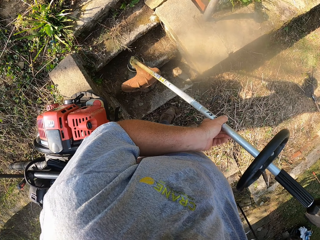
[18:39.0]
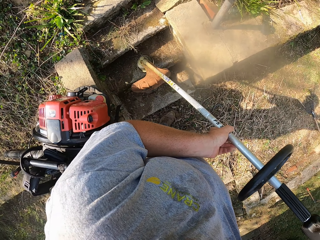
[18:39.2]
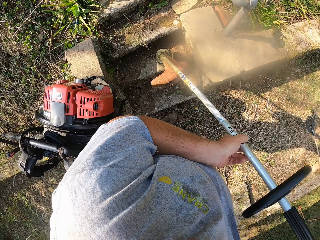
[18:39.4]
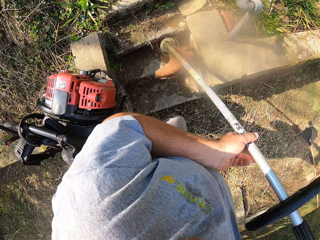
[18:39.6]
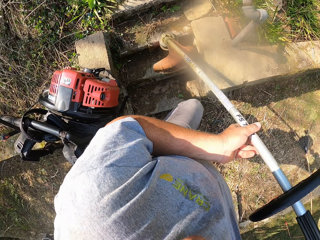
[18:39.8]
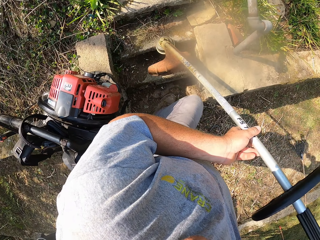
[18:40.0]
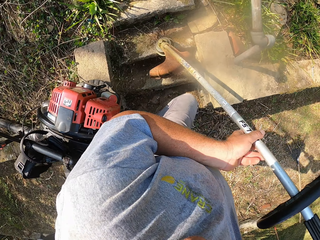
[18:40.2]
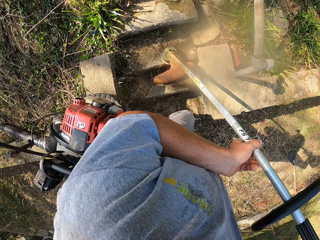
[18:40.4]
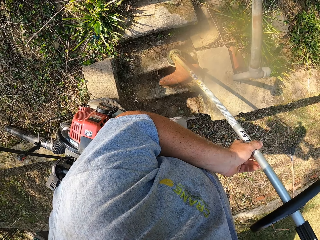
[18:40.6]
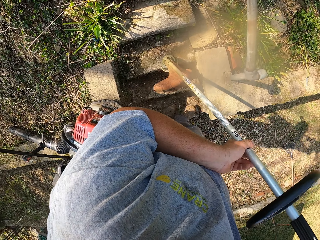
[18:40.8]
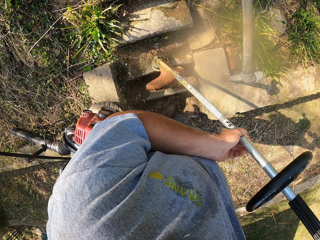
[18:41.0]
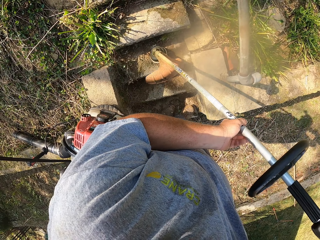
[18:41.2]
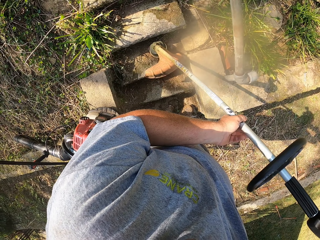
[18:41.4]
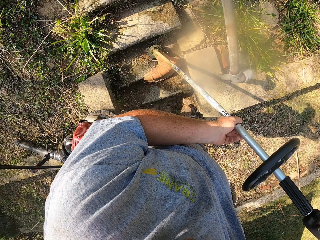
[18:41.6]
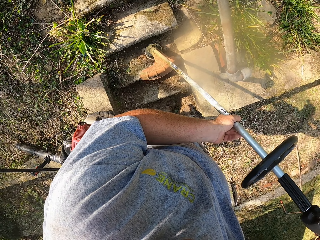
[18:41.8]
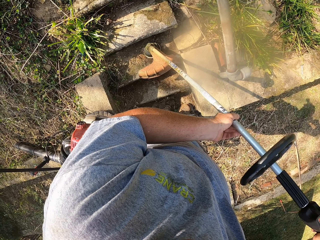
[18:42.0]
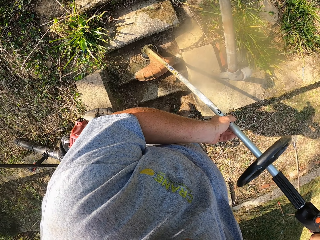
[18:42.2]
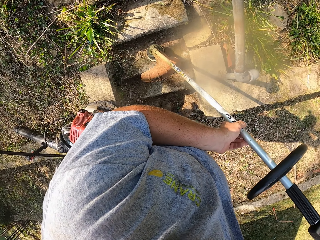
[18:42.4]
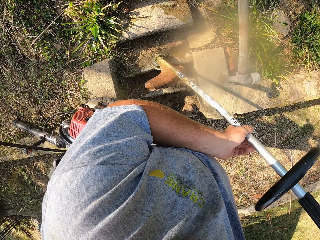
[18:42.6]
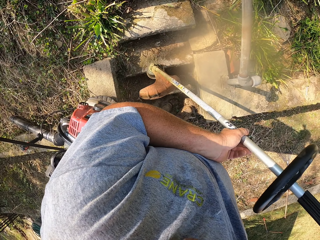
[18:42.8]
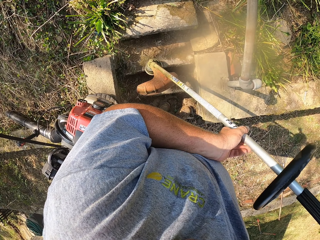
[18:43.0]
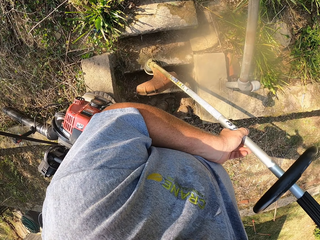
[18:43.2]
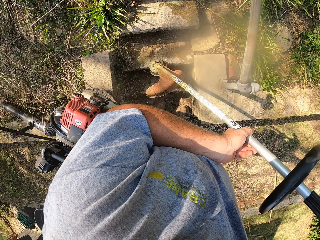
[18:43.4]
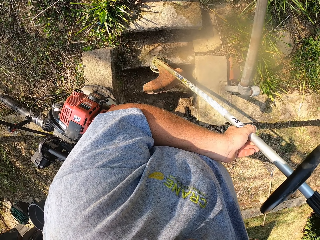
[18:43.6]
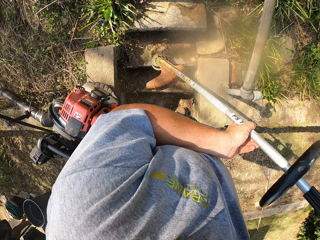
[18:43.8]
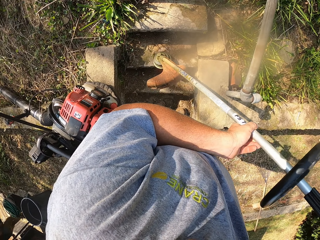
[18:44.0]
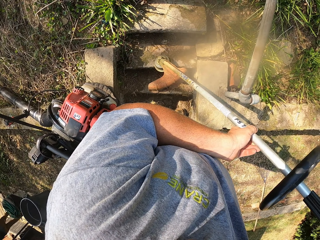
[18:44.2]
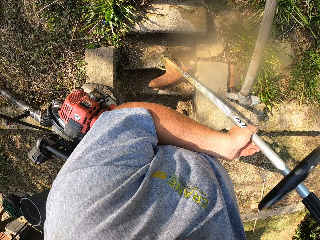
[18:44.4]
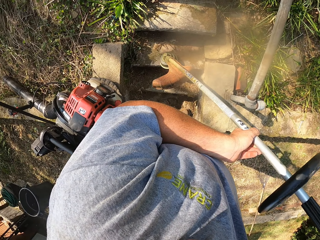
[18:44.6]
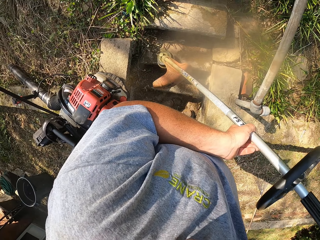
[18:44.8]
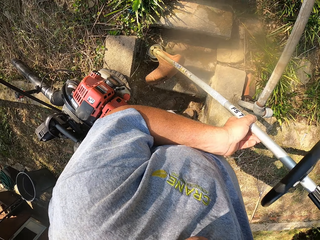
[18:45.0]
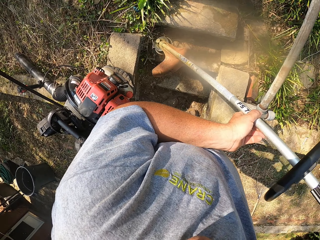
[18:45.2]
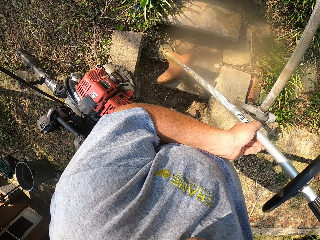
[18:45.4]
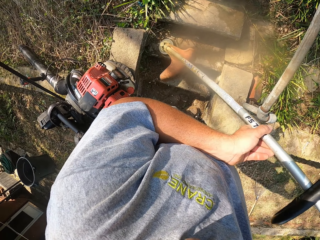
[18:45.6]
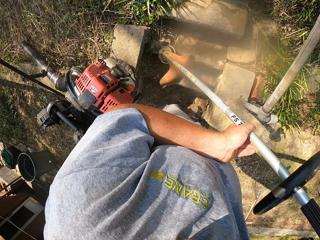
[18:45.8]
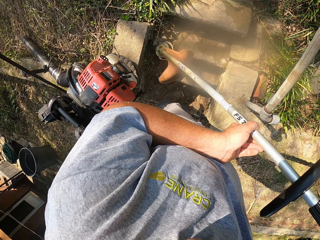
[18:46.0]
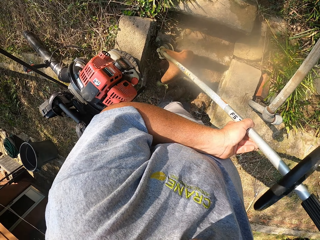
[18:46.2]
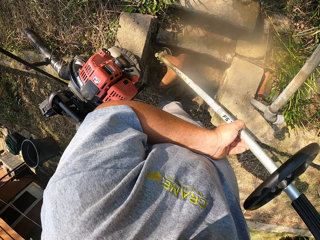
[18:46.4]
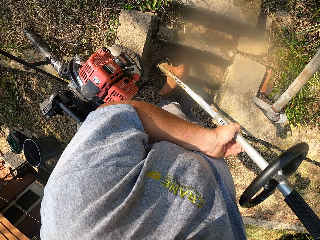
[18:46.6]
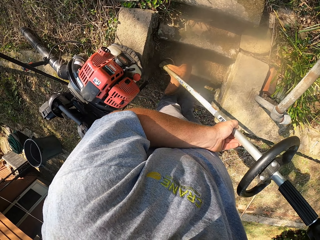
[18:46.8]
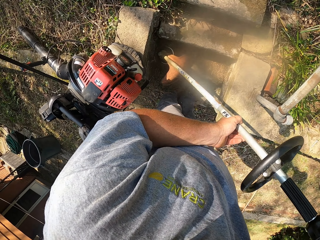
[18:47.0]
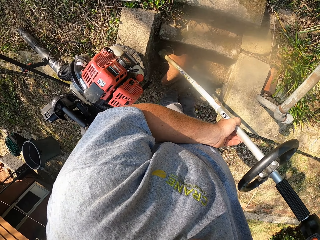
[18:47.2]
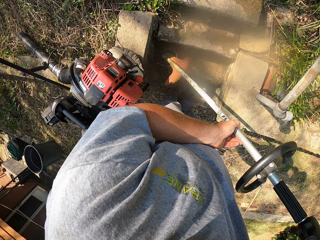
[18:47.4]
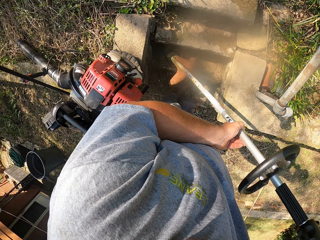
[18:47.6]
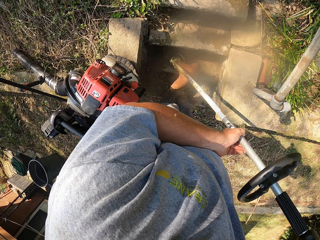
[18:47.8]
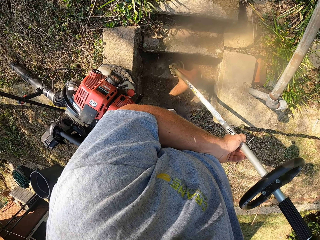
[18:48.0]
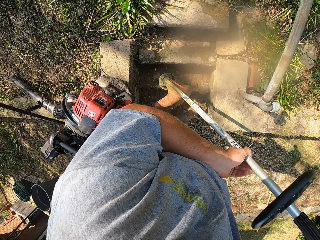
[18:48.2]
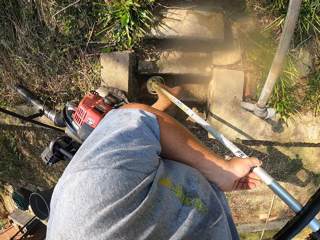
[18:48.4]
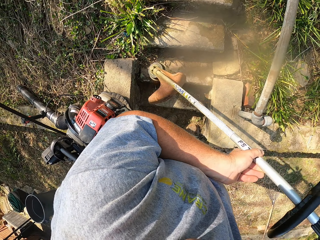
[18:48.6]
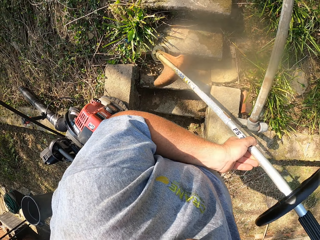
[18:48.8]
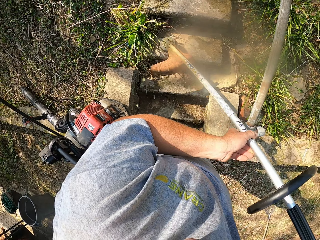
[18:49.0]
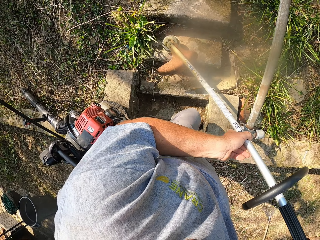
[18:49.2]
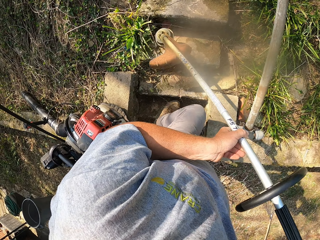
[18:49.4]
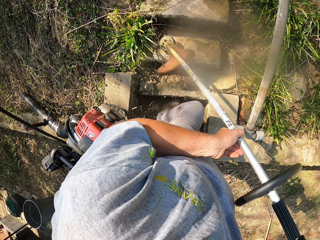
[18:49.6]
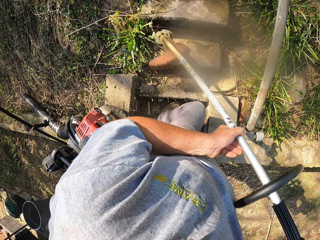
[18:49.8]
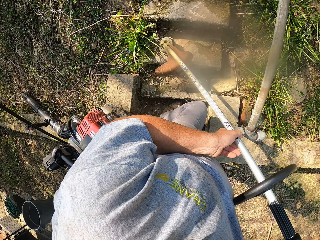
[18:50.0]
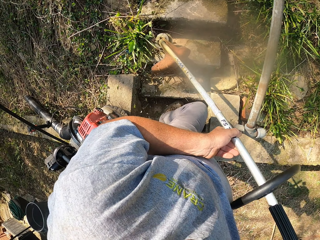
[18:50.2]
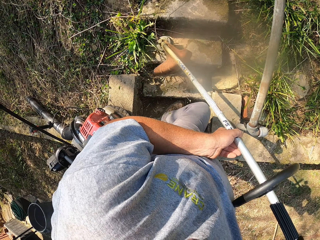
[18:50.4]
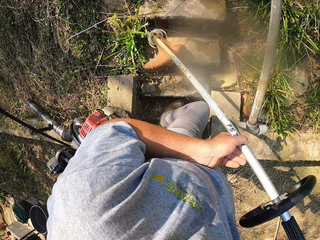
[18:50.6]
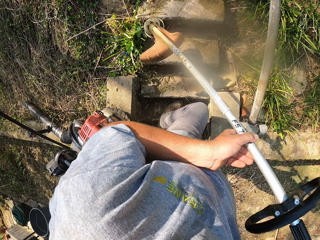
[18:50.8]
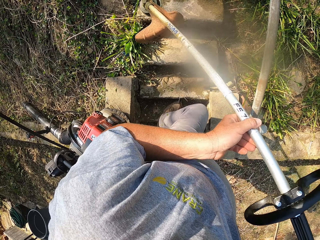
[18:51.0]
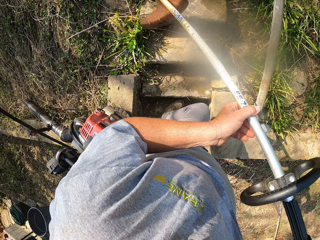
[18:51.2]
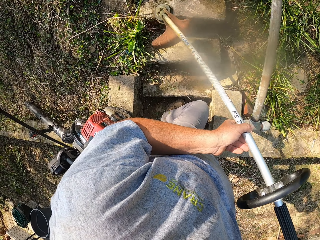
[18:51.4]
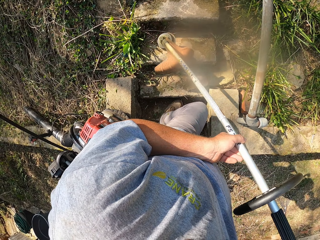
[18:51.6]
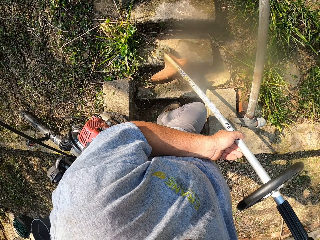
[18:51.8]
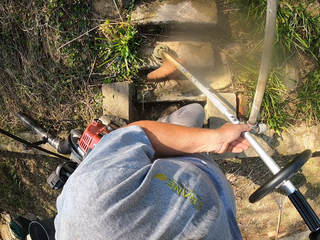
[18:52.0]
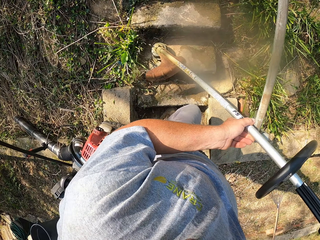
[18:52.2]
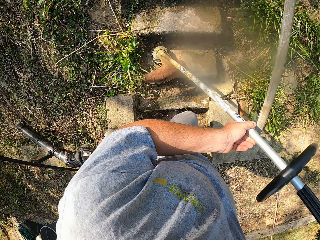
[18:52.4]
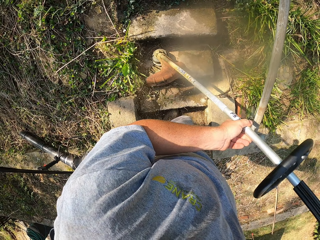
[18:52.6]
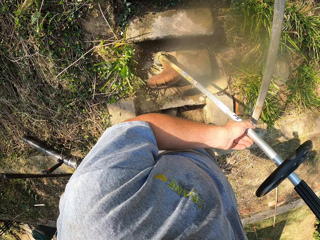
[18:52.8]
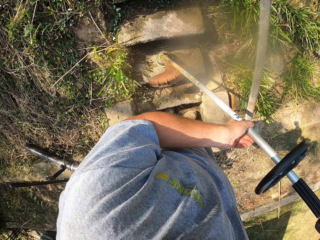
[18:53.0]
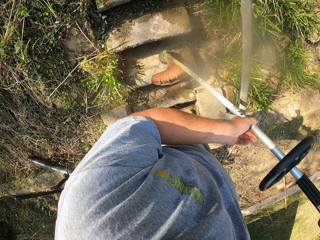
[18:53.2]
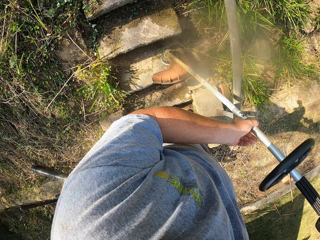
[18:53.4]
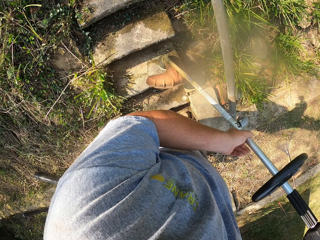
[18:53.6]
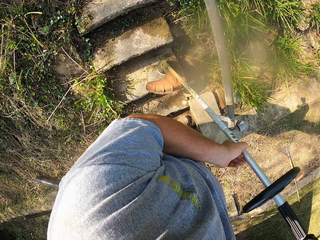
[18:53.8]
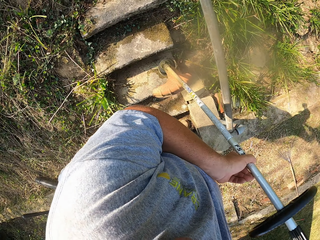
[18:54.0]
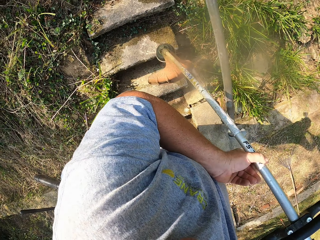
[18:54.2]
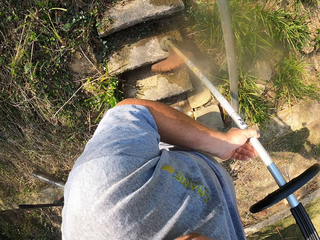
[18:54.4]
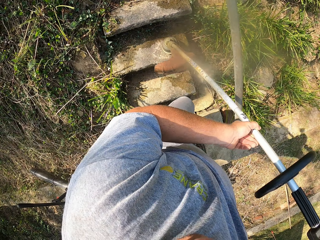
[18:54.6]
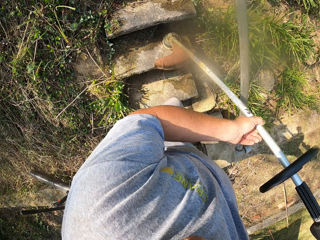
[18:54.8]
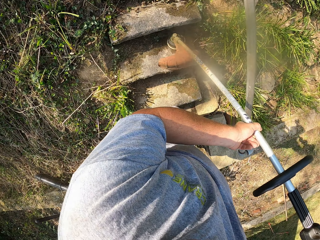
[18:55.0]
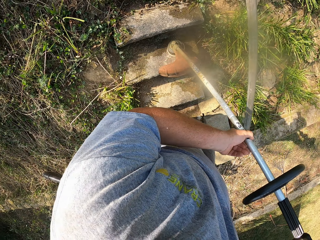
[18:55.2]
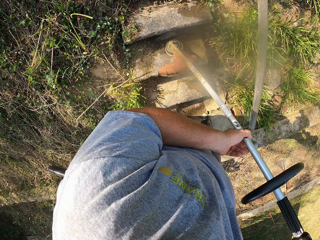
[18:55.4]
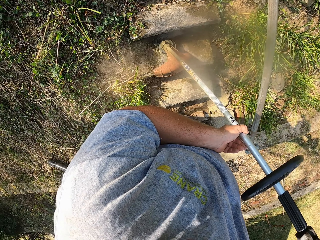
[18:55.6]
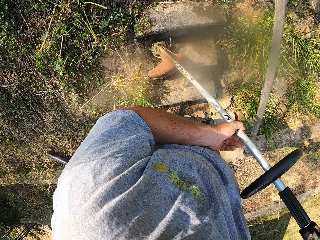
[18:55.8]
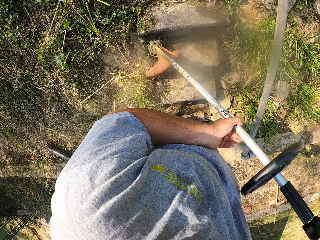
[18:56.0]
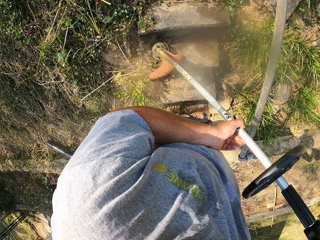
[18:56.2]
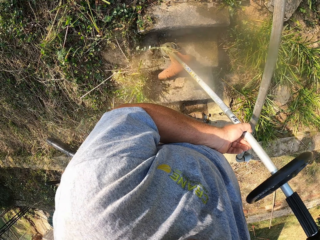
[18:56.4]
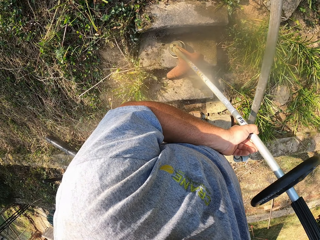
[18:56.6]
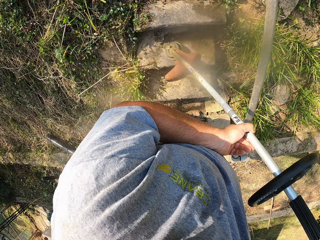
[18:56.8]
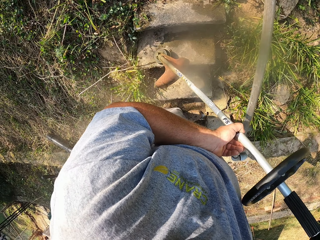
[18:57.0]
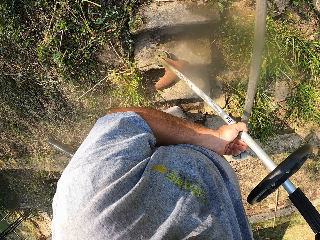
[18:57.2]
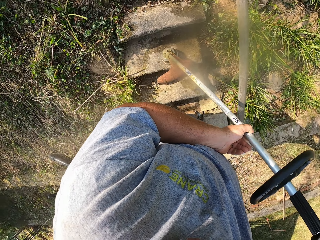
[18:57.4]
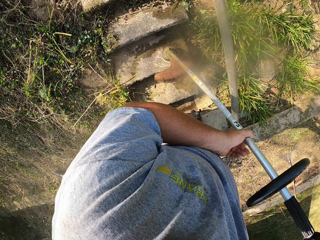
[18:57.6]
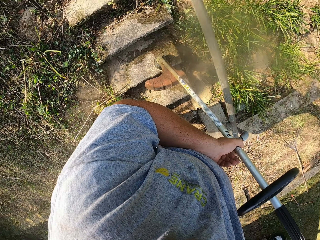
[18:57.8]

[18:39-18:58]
The camera wearer trims the plants with a trimmer. They clean the stairs with the trimmer.

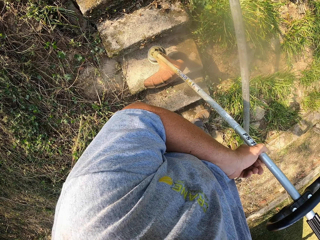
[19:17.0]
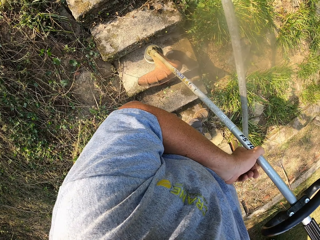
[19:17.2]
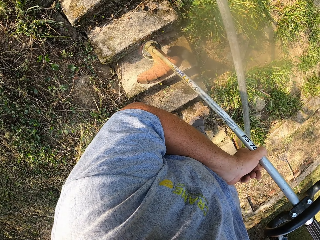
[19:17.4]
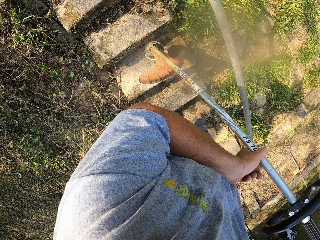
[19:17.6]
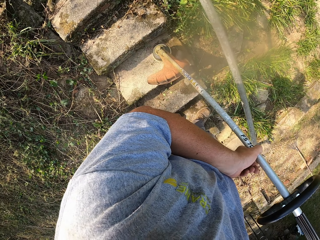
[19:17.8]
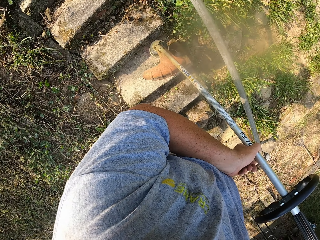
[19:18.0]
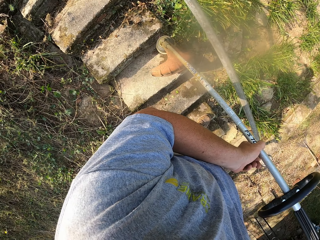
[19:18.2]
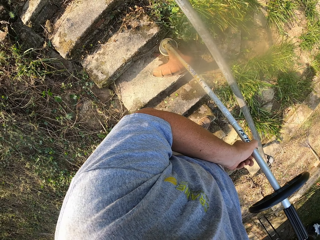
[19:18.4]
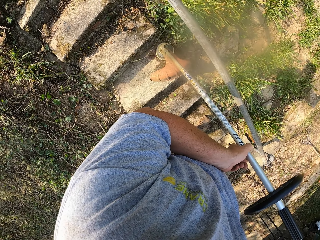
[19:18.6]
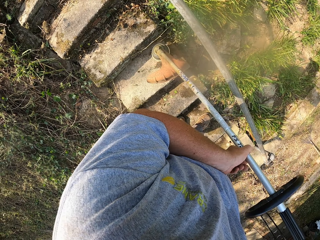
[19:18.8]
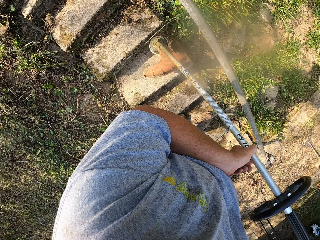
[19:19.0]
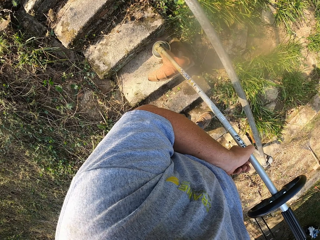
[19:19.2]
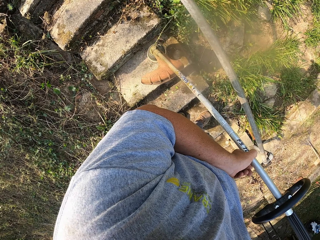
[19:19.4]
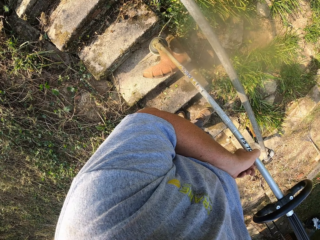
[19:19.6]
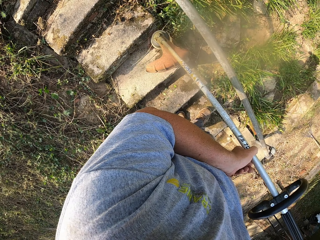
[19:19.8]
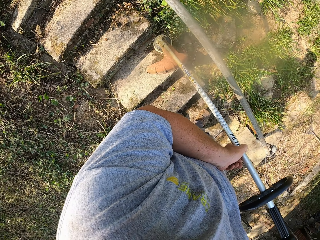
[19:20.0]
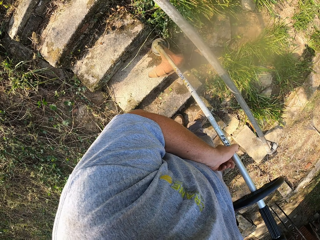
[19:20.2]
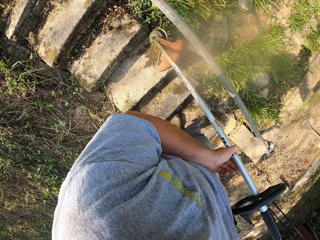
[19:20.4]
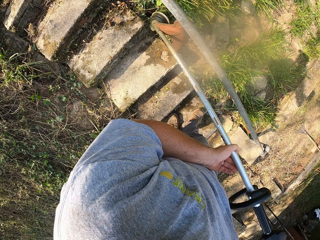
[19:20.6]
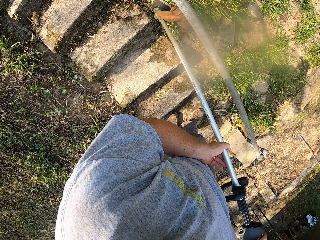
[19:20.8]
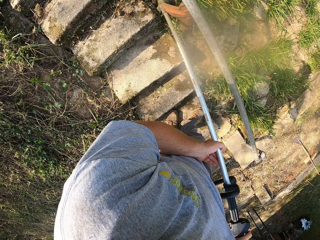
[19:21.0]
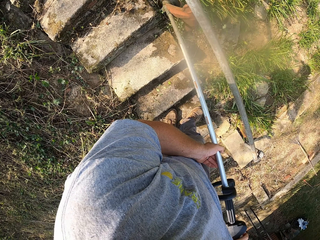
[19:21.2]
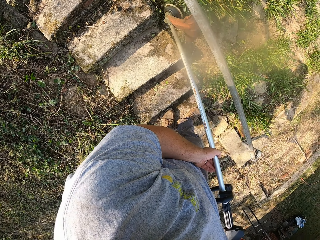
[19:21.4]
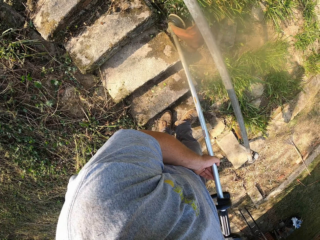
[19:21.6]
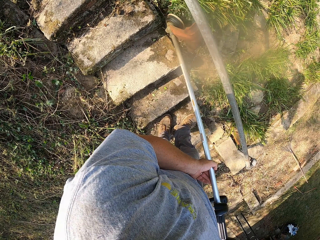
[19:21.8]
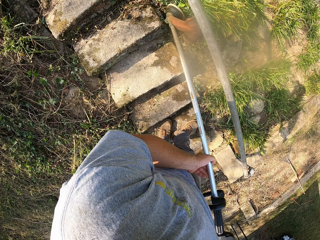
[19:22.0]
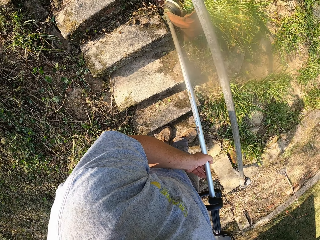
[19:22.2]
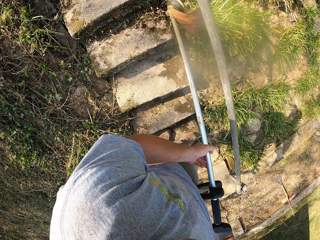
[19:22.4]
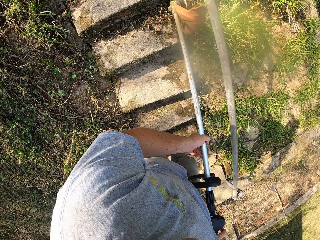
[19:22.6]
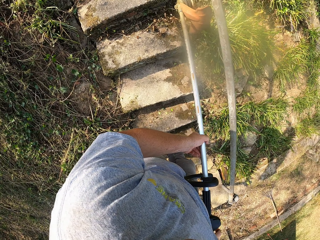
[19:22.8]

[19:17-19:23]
The camera wearer trims the plant with a trimmer.
